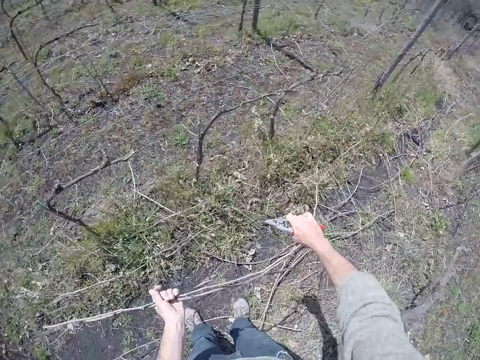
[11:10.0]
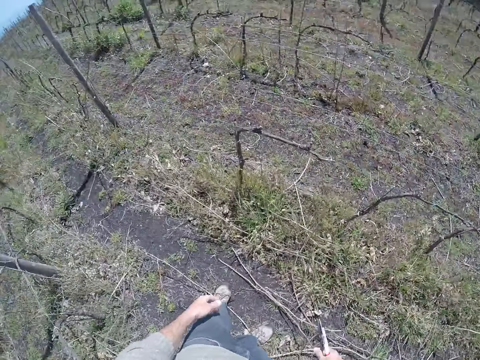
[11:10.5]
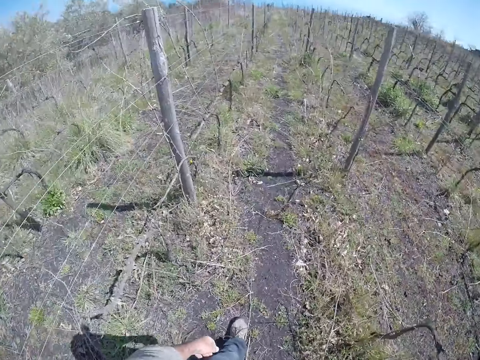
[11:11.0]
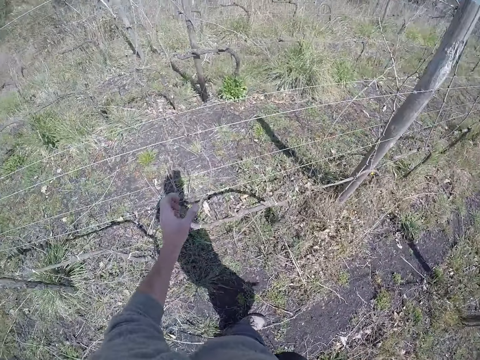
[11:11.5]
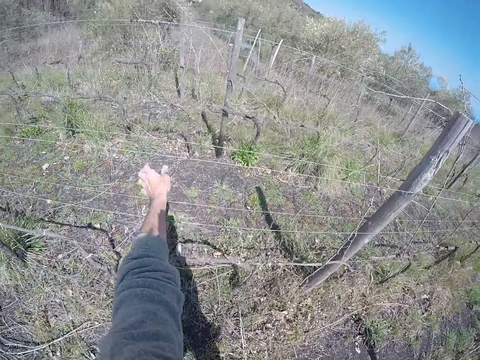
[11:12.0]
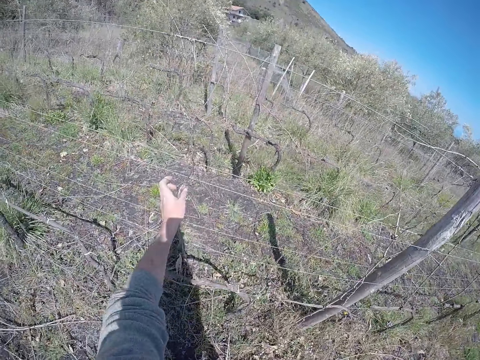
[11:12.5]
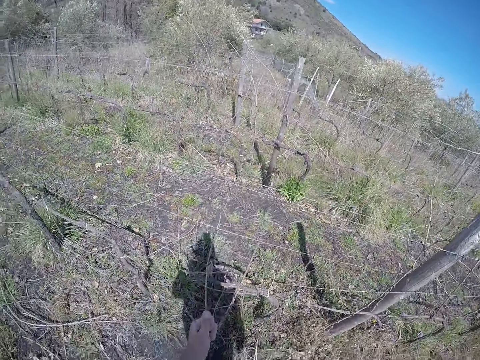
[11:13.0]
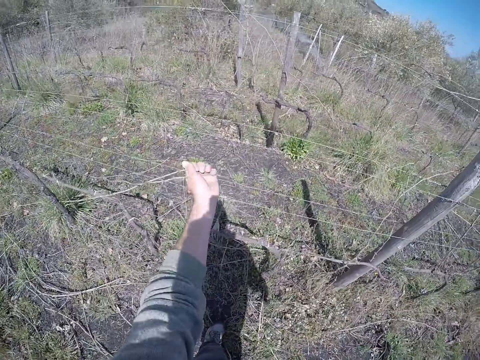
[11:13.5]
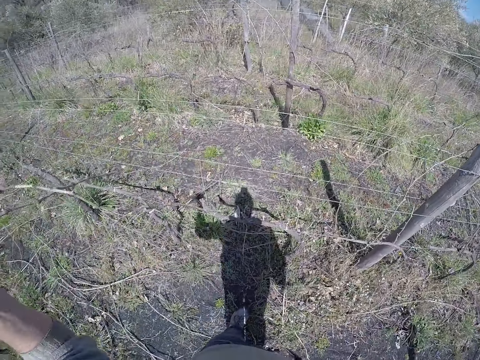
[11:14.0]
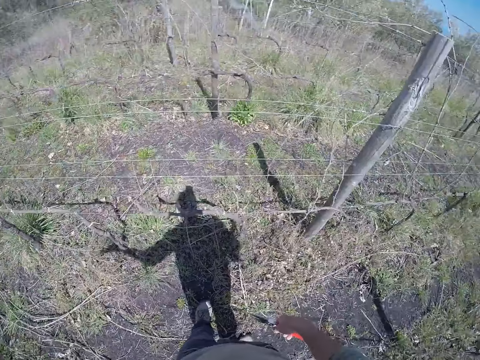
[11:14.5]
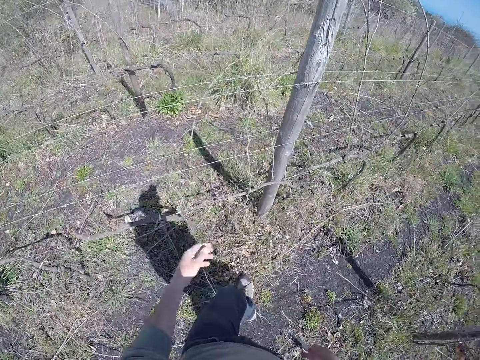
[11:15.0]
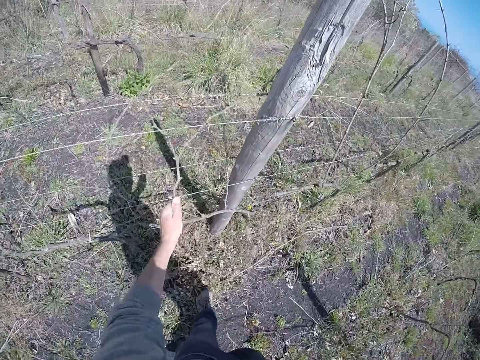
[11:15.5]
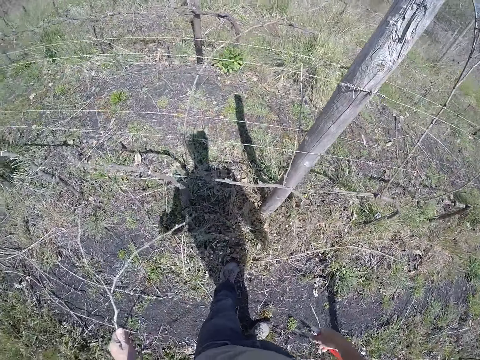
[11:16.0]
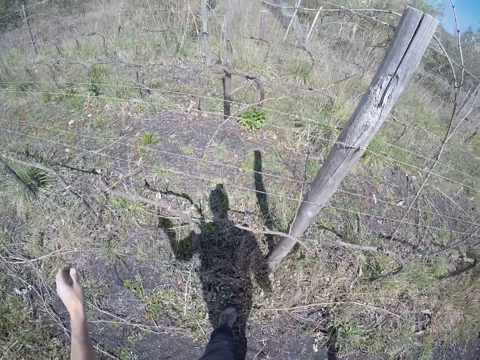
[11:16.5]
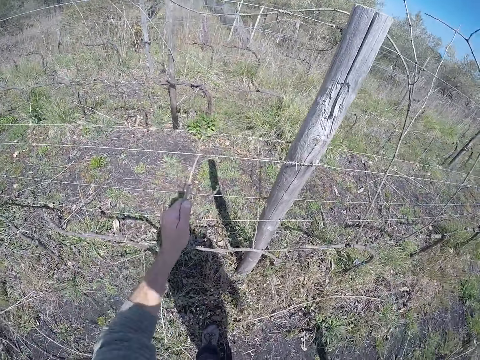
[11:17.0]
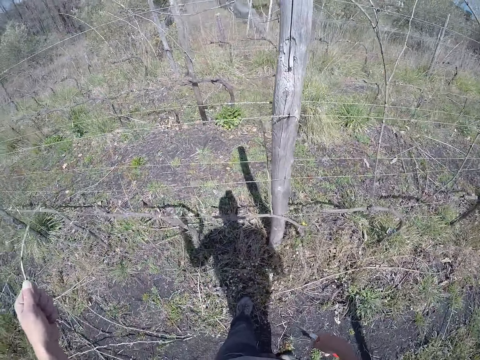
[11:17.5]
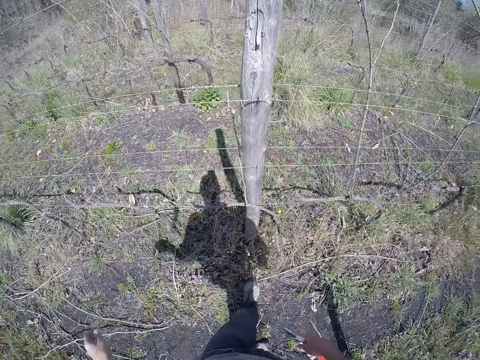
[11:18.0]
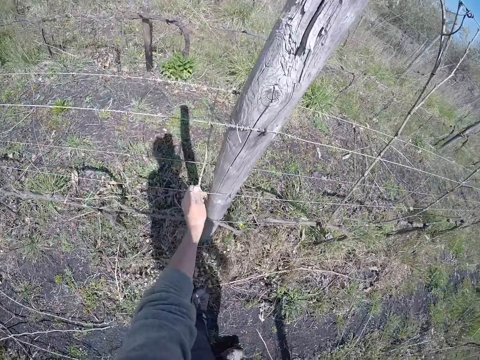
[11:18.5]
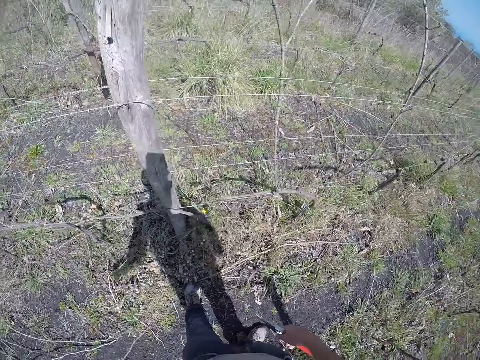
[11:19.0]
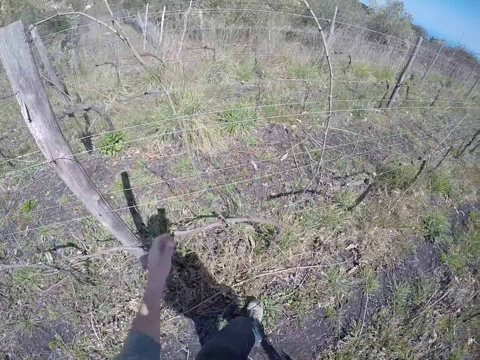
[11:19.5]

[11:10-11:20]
The camera wearer drops the branch on the ground with his left hand. He pulls a branch from the wire with his left hand. He does so again. He drops the branch on the ground with his left hand. He pulls a branch from the wire with his left hand. He does so again.

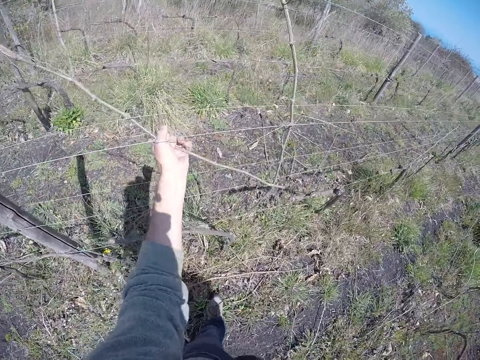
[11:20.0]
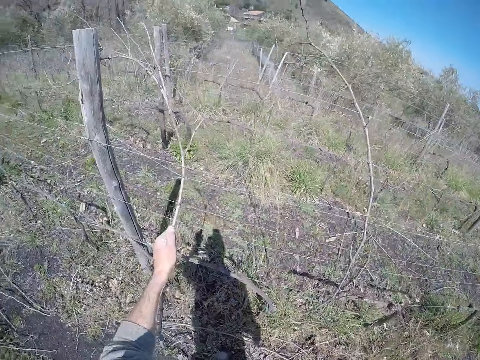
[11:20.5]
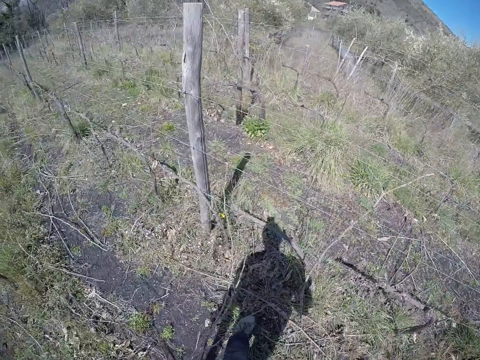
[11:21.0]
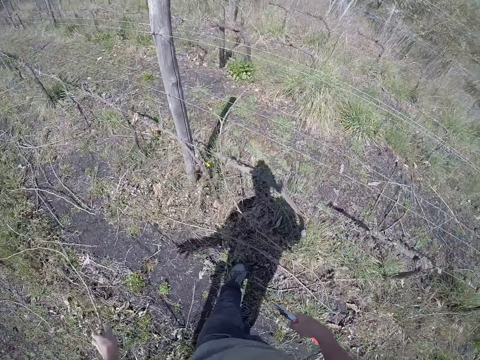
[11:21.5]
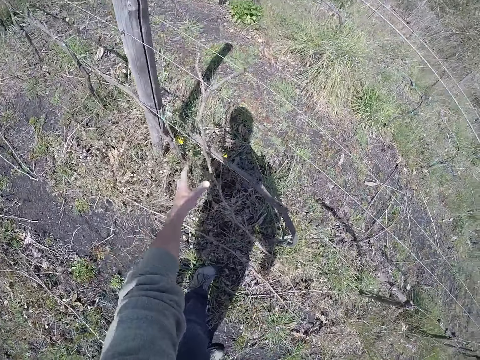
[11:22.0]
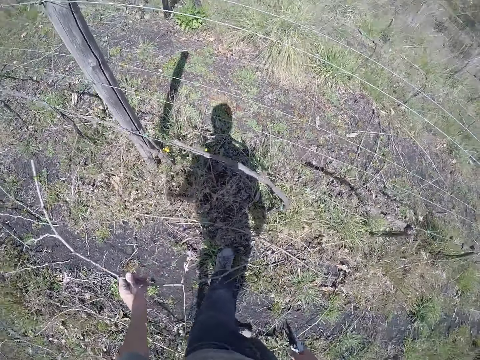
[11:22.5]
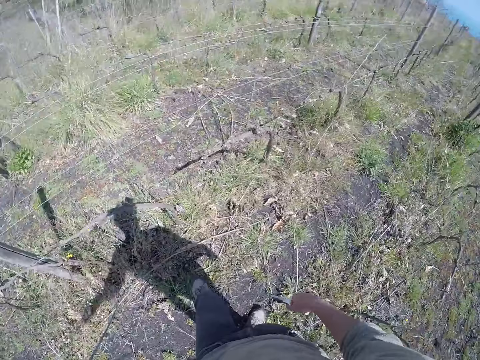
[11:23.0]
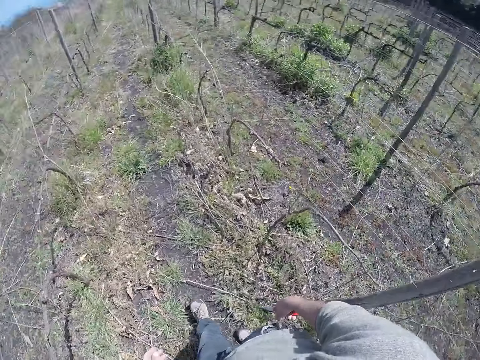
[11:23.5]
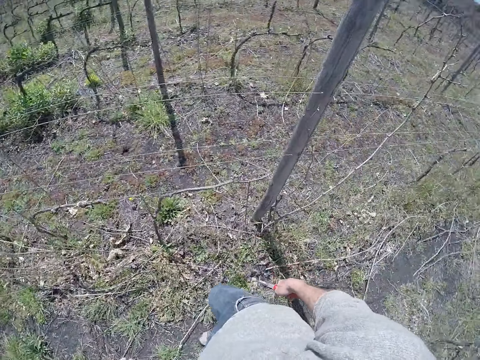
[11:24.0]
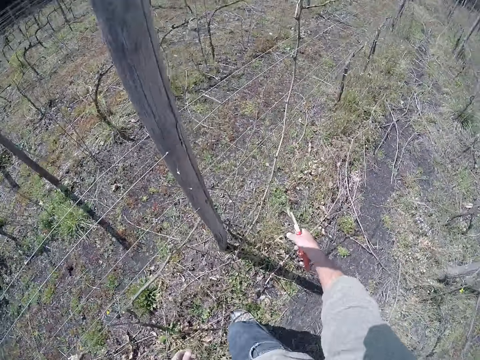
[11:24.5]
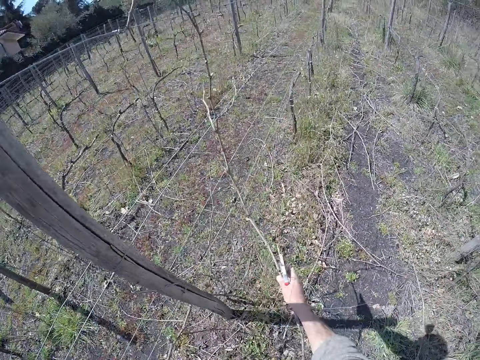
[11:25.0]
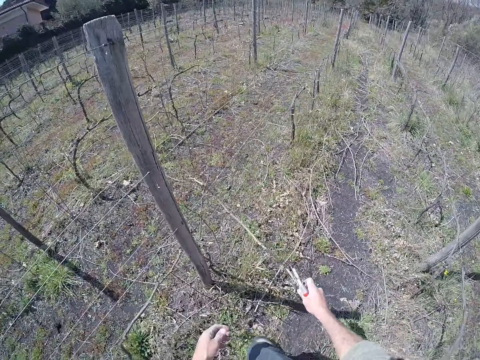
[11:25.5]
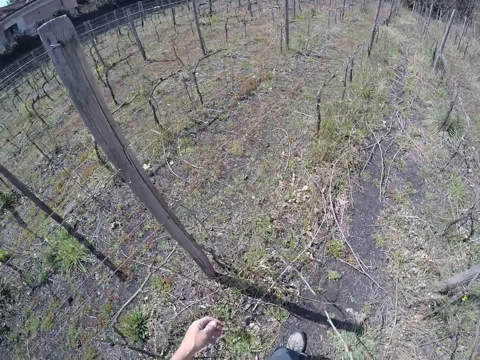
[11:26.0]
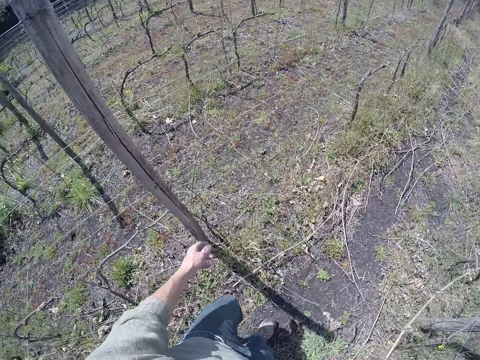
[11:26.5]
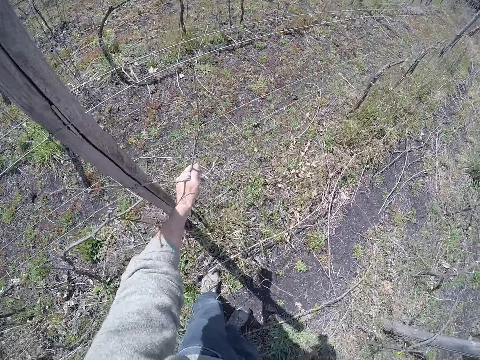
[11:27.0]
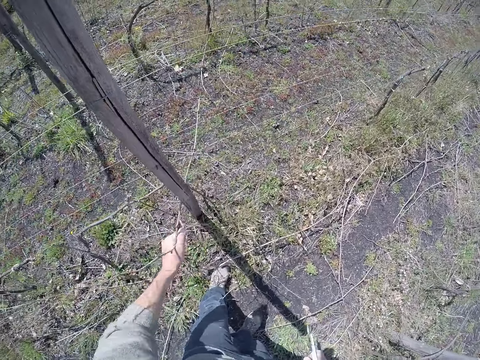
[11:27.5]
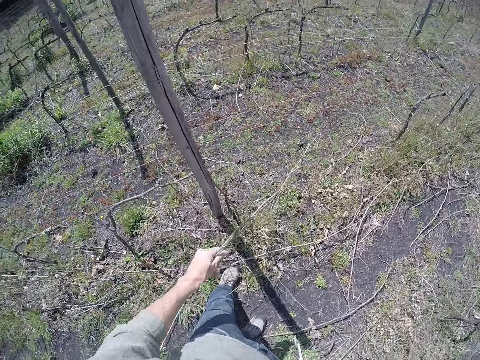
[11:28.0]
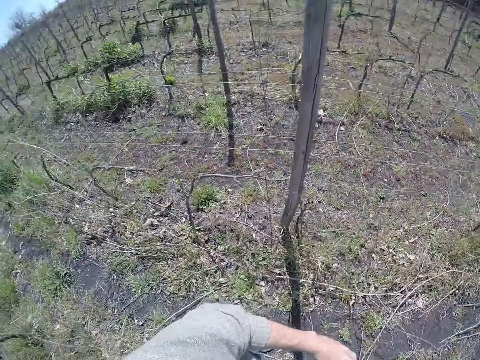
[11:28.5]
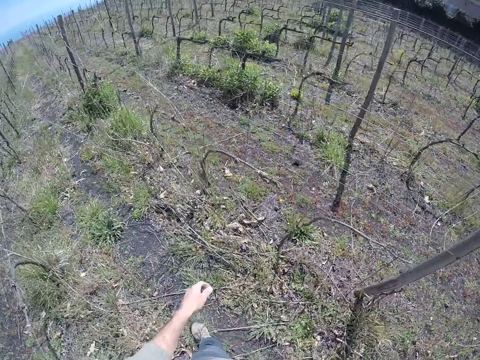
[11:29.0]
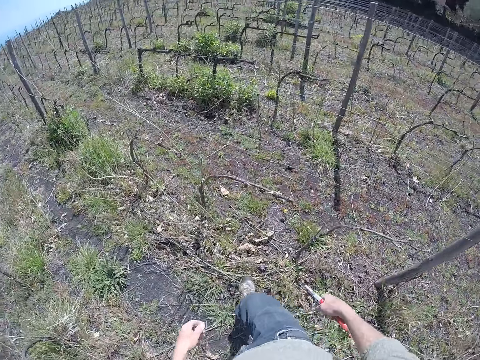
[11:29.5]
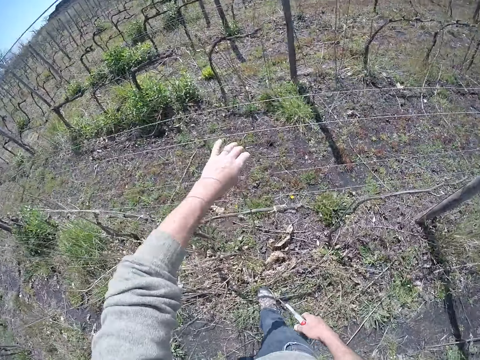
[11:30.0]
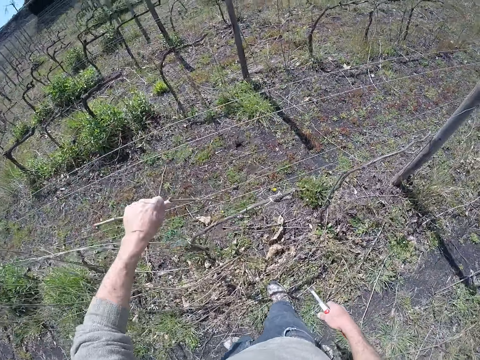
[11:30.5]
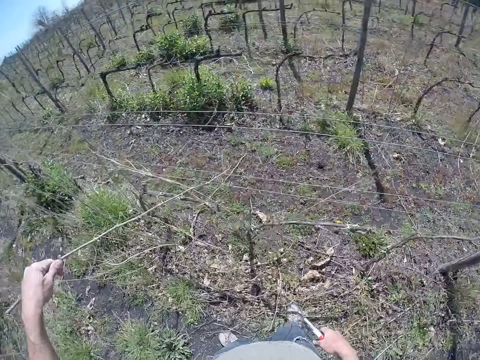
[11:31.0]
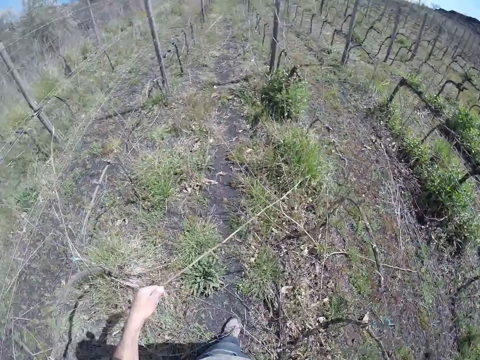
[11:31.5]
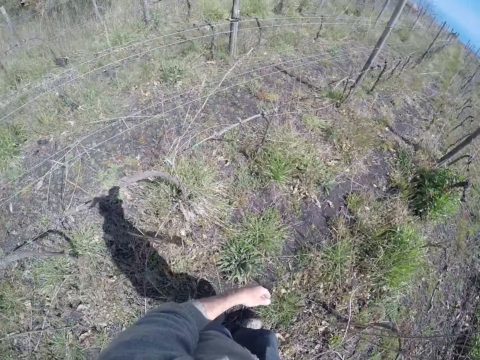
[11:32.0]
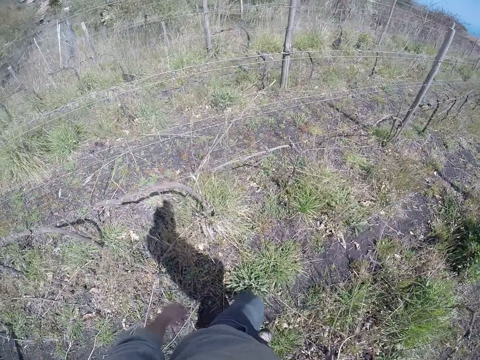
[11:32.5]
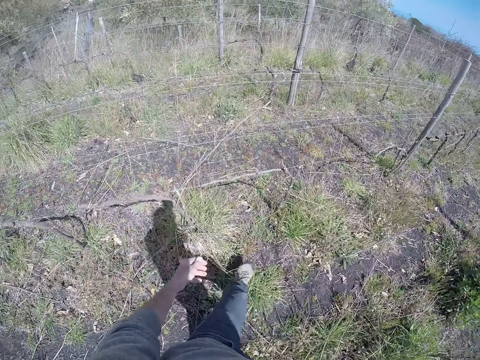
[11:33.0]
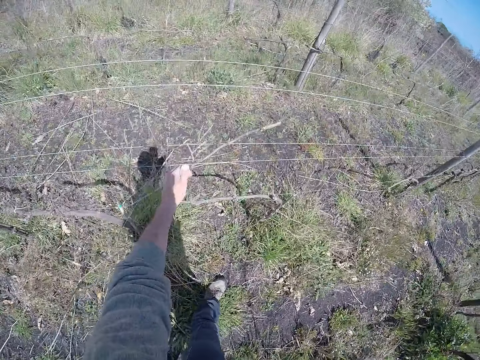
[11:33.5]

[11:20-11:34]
The camera wearer pulls a branch from the wire with his left hand. He drops the branch on the ground with his left hand. He pulls a branch from the wire with his left hand. He walks. He pulls a branch from the wire with his right hand. He pulls a branch from the wire with his left hand. He drops the branch on the ground with his left hand. He pulls a branch from the wire with his left hand. He drops the branch on the ground with his left hand.

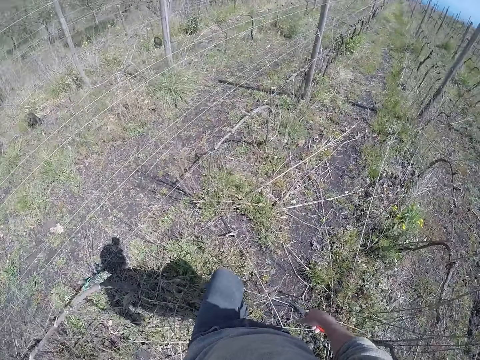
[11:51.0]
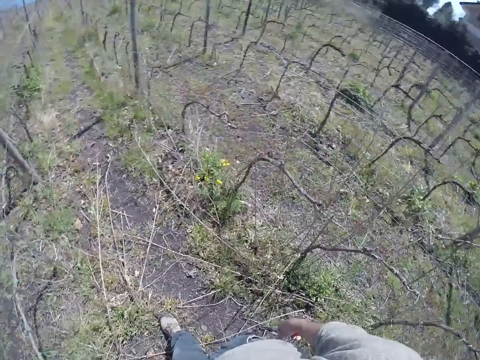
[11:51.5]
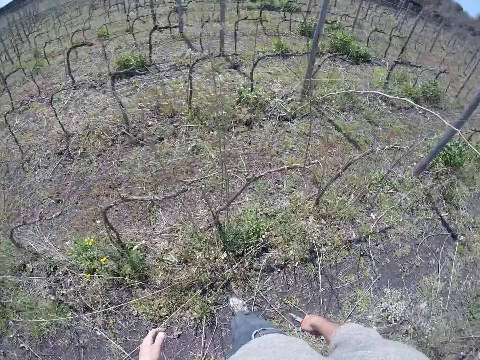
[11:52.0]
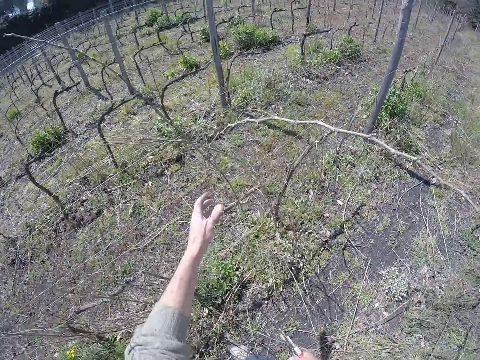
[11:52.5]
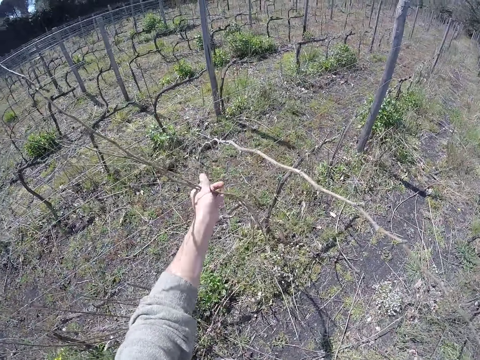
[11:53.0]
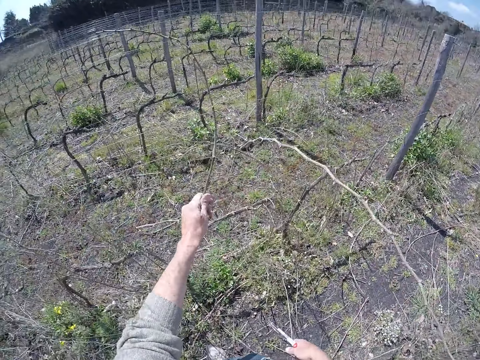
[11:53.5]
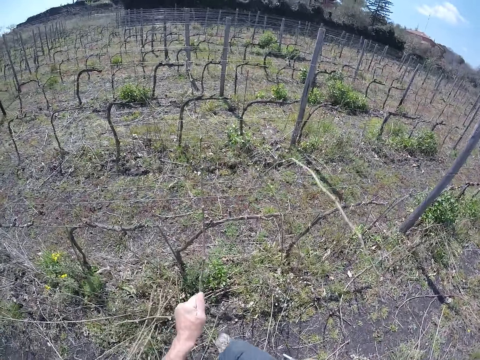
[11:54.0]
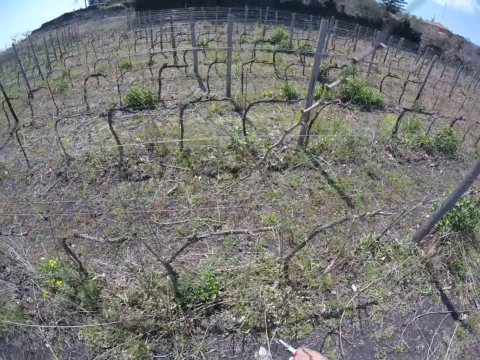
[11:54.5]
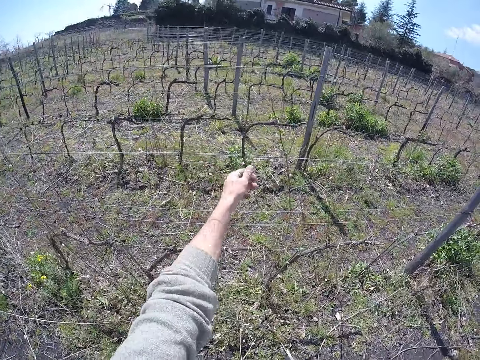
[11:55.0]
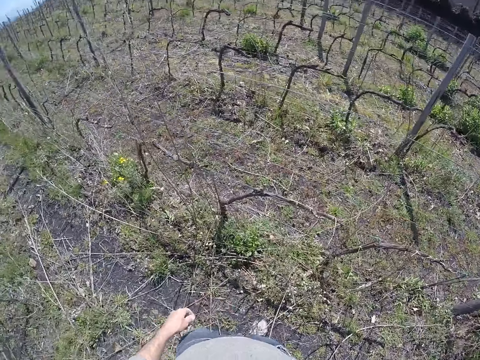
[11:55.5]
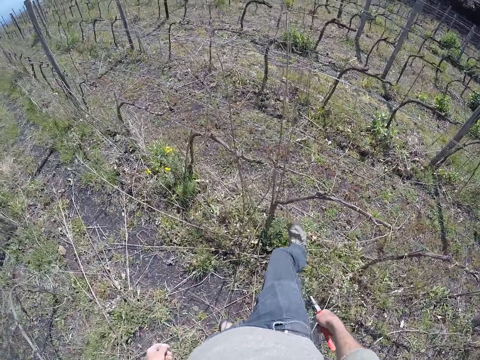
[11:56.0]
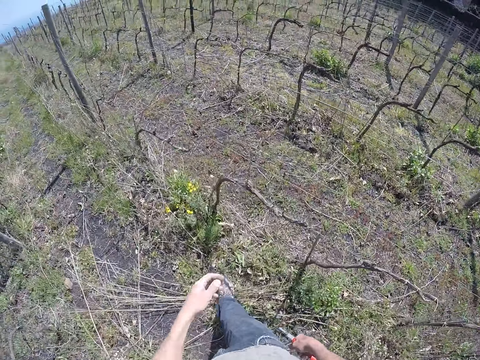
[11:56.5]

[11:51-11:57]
The camera wearer drops the branch on the ground with his left hand. He walks. He pulls a branch from the wire with his left hand. He moves a branch on the ground with his right leg.
